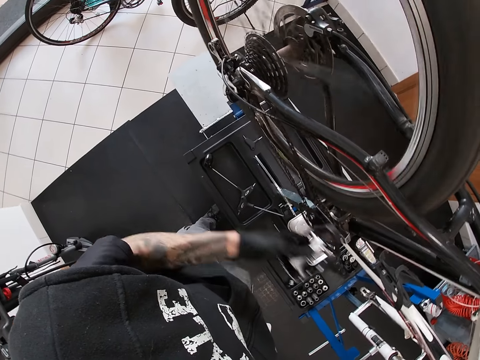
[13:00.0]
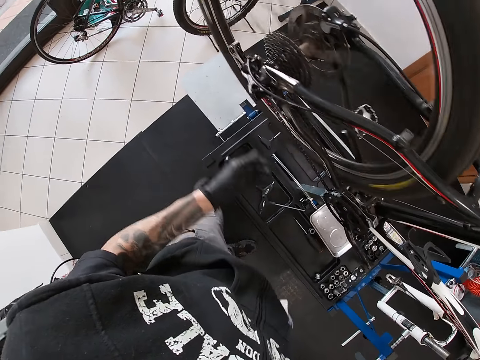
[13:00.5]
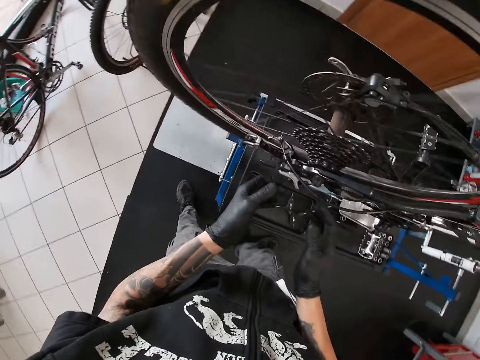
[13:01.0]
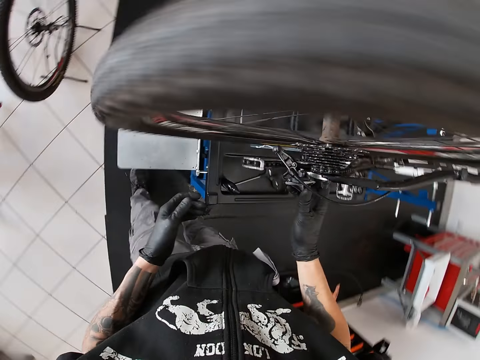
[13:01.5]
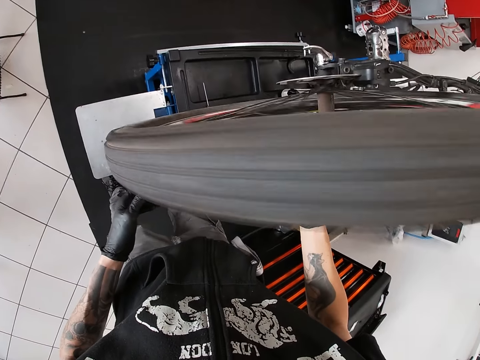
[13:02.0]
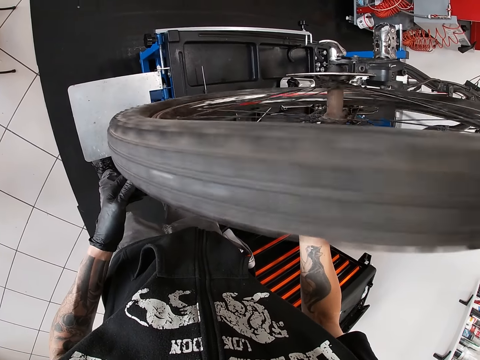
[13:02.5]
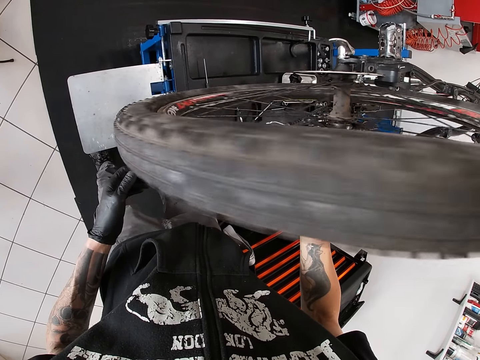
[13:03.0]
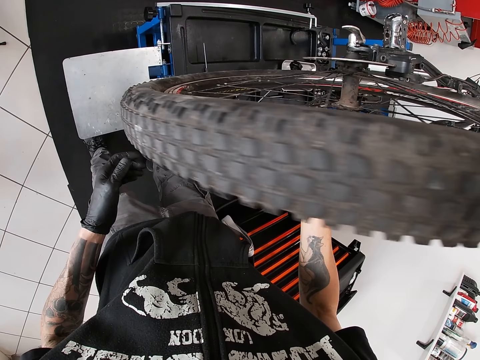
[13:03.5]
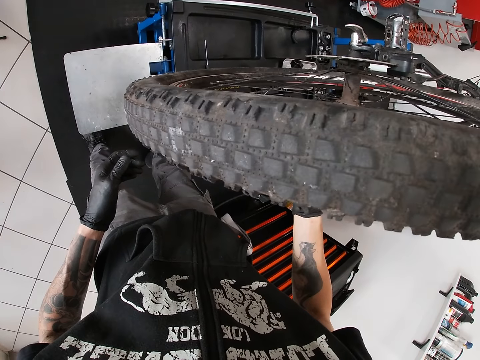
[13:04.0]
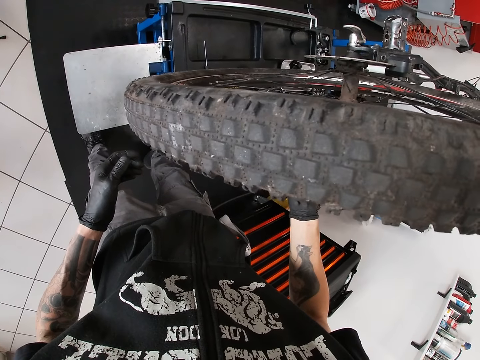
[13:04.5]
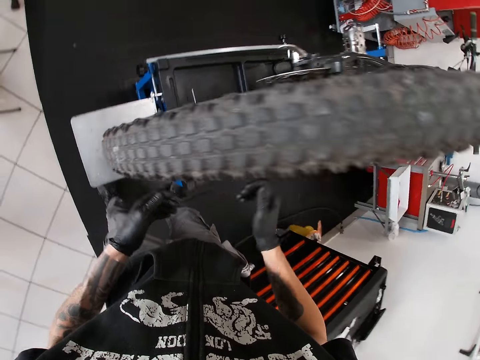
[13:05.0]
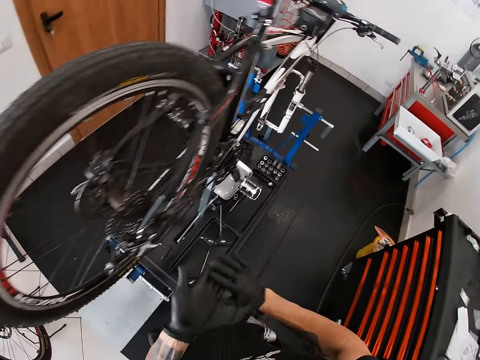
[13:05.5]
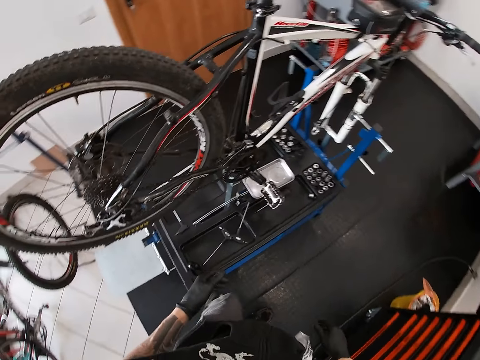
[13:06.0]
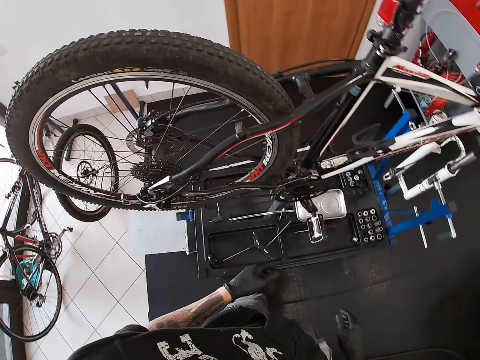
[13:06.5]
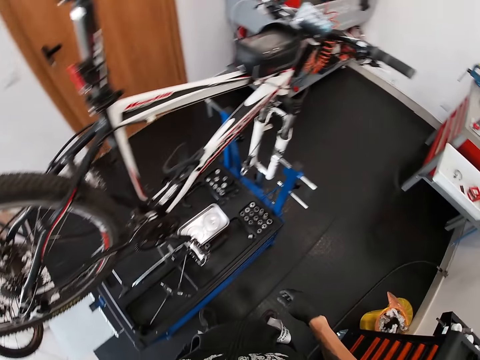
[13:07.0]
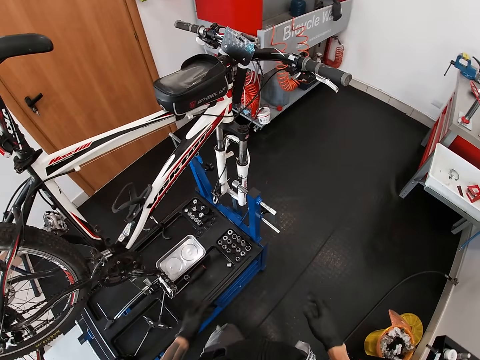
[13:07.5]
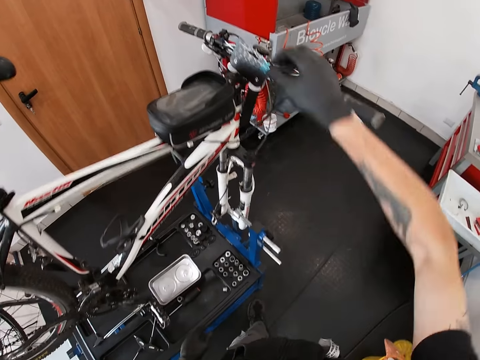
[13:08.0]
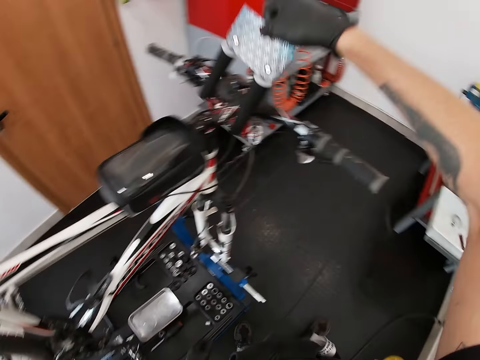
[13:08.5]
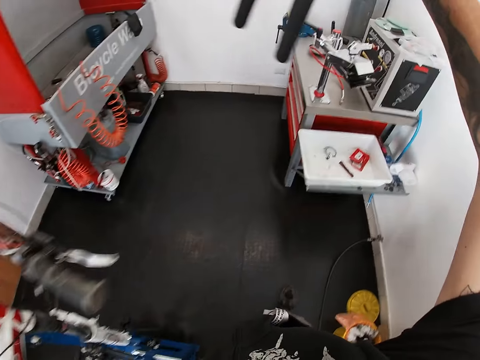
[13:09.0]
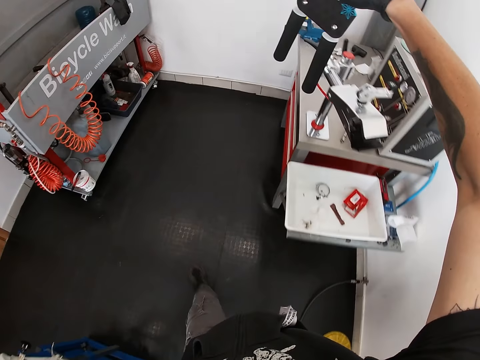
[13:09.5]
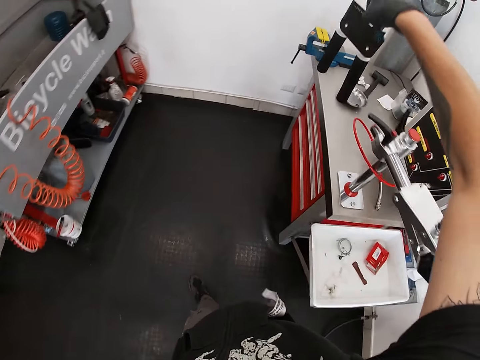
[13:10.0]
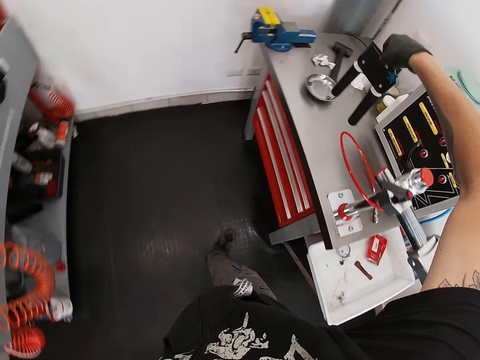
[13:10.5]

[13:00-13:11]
The camera wearer touches the rear derailleur with his right hand. He holds the chain ends with the hands. He rubs his hands together. He picks up a clamp from the handlebar with his right hand.

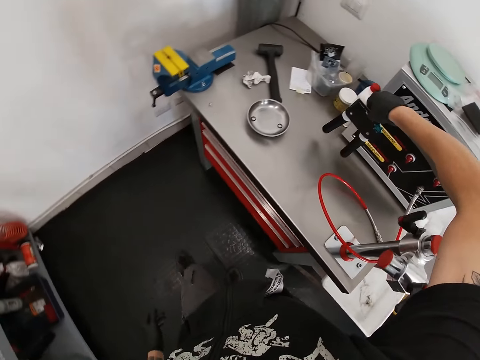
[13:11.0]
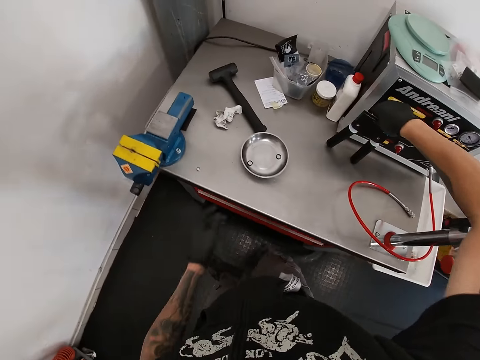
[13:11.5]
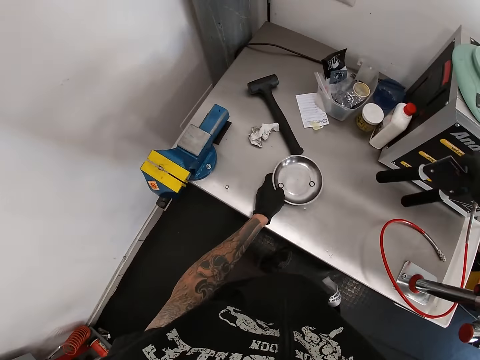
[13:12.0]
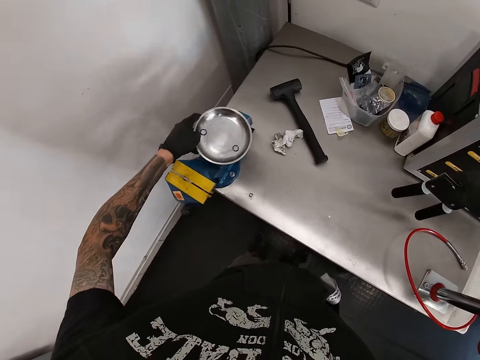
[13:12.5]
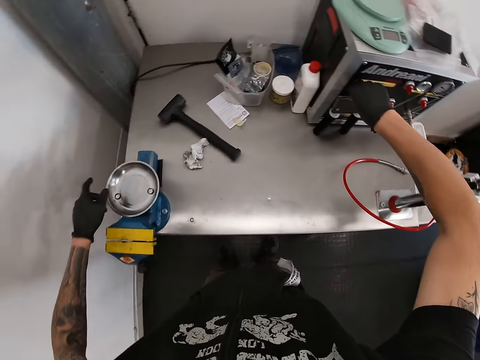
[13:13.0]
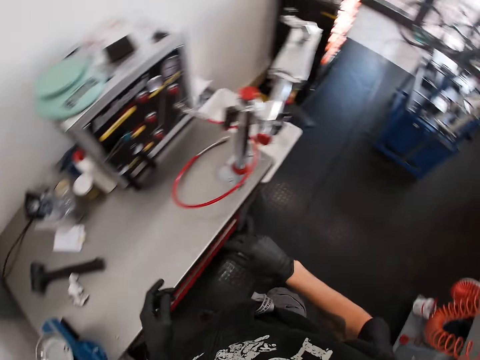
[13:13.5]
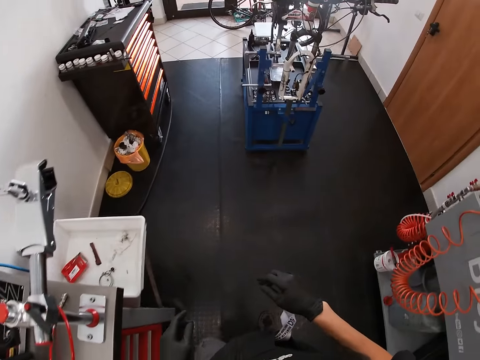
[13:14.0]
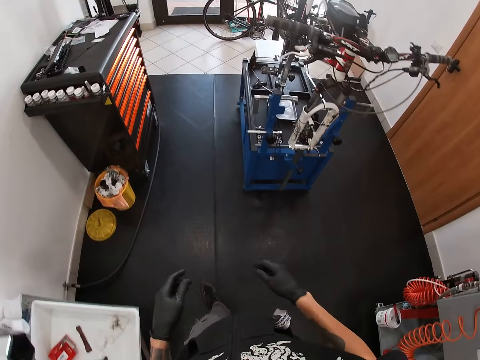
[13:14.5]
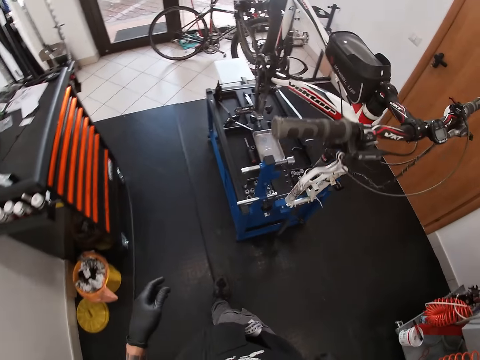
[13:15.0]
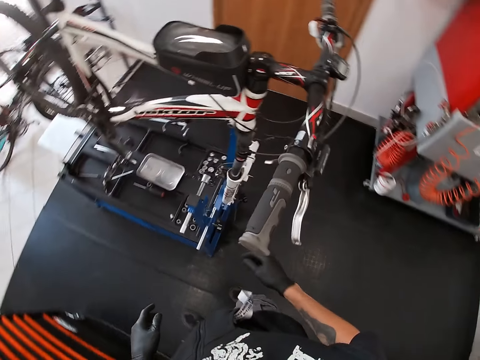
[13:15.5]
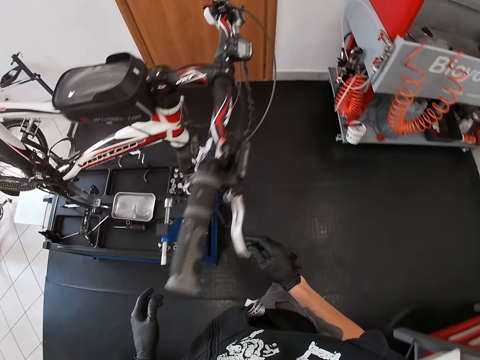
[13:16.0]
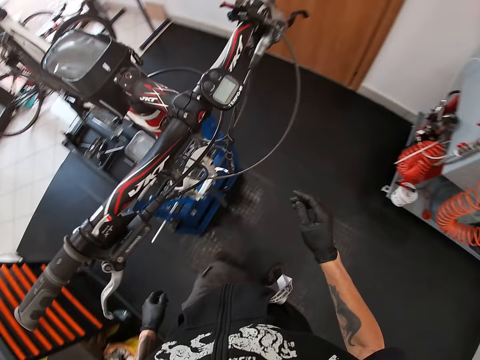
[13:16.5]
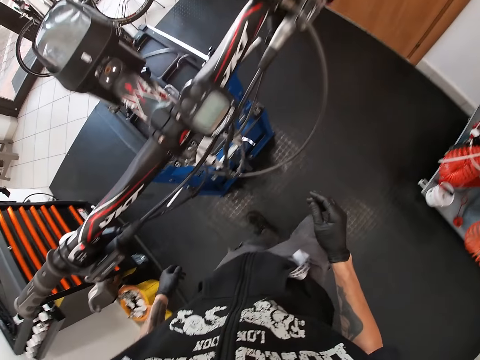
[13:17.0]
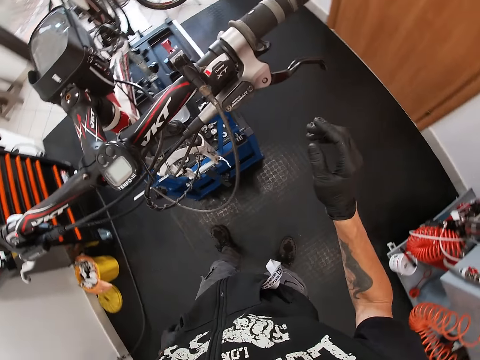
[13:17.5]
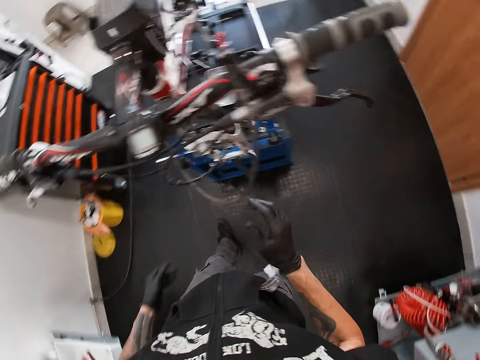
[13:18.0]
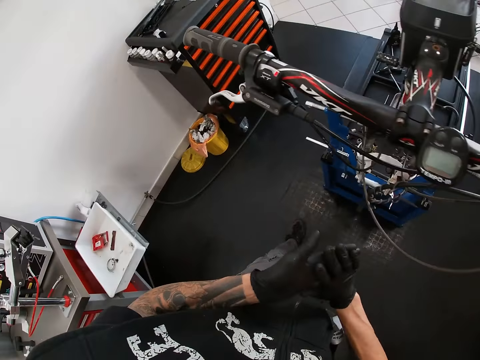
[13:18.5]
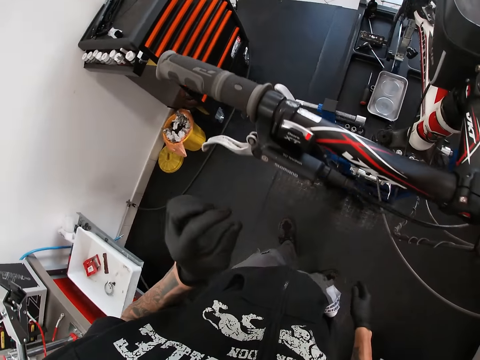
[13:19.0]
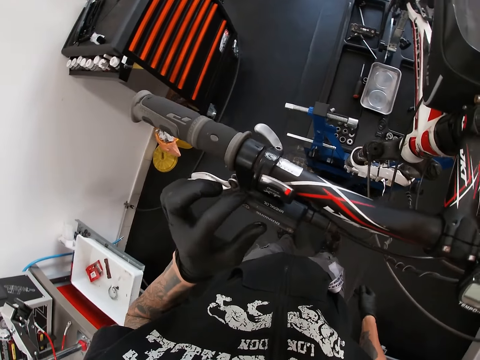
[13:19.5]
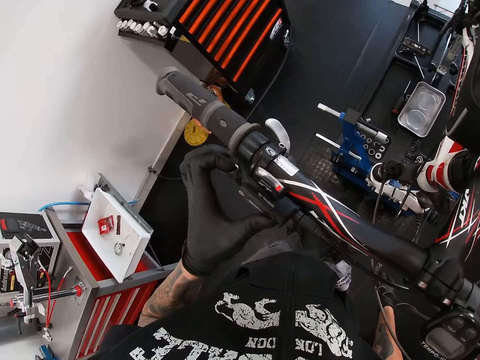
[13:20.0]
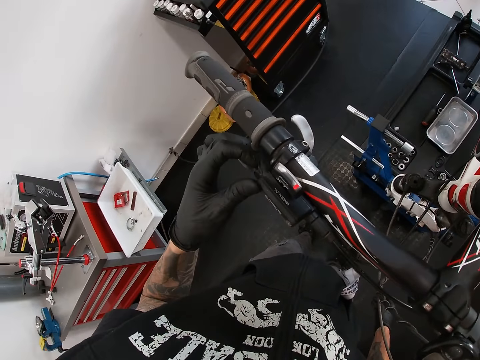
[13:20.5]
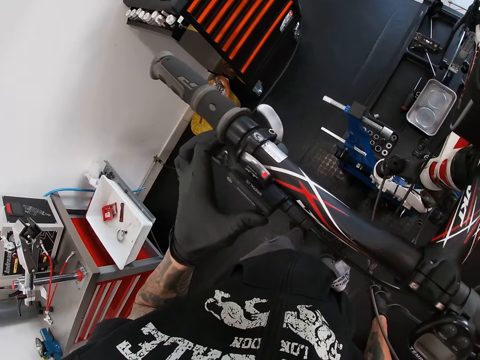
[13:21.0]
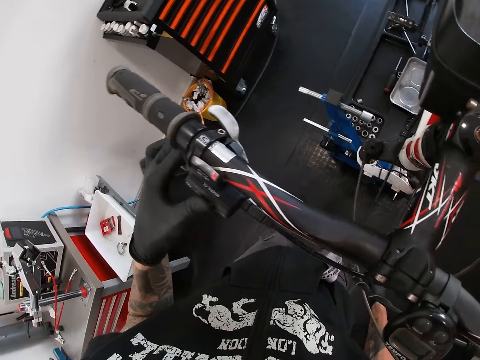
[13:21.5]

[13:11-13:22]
The camera wearer drops the clamp on the table with his right hand. He moves a plate on the table with his left hand. He picks up the plate and puts down the plate. He walks in the workshop. He wipes off the hands. He touches the brake hood of the bicycle with his left hand.

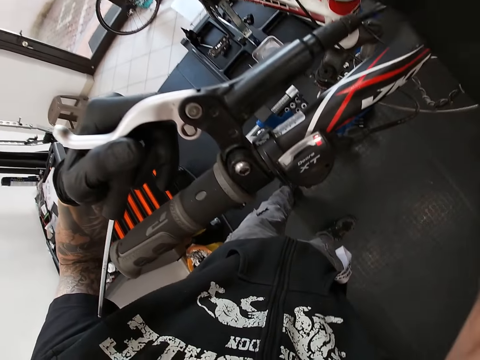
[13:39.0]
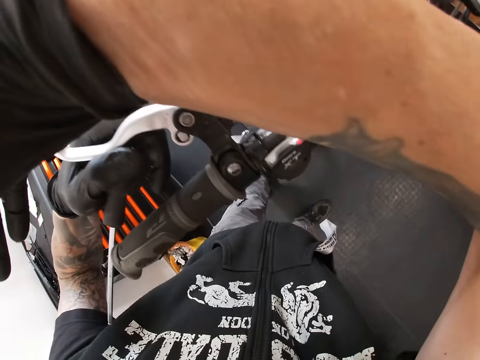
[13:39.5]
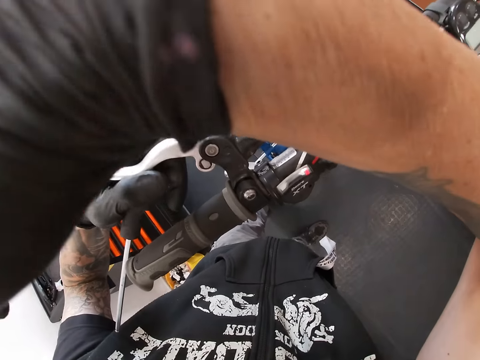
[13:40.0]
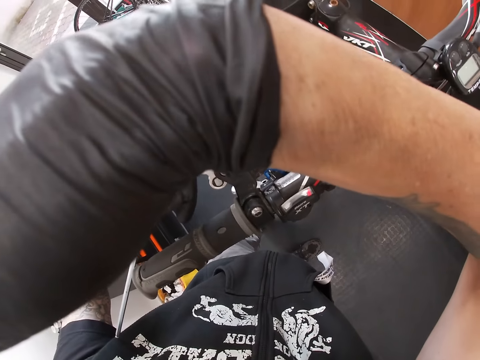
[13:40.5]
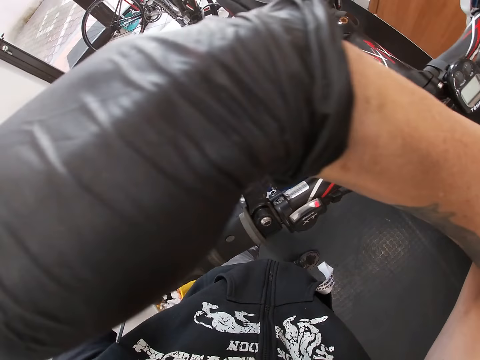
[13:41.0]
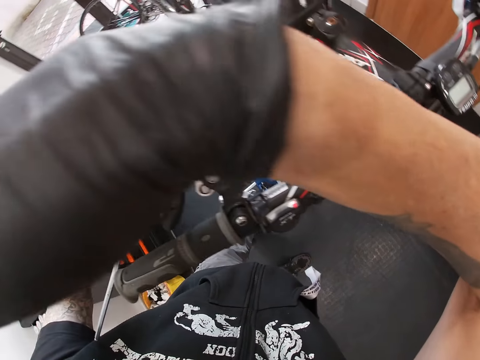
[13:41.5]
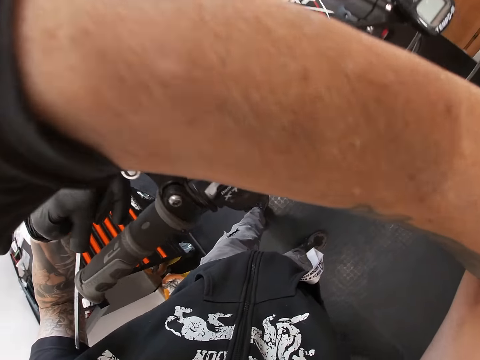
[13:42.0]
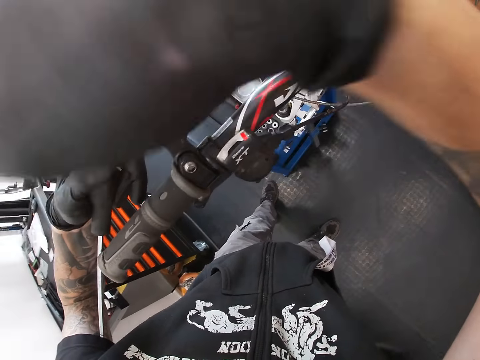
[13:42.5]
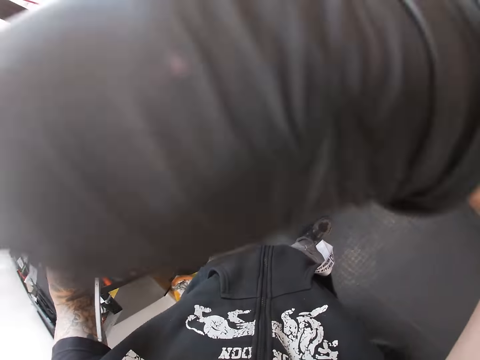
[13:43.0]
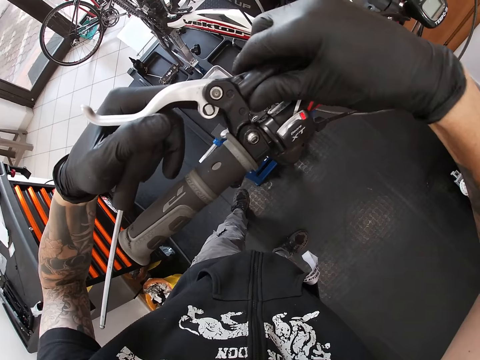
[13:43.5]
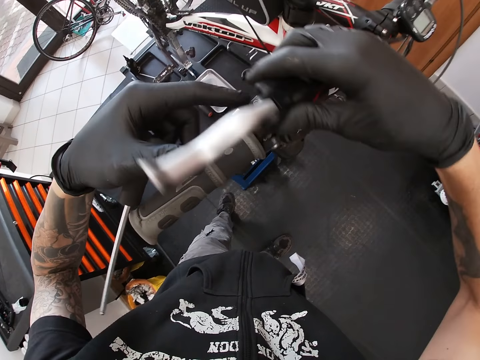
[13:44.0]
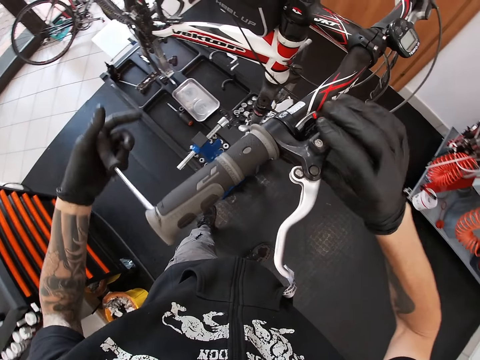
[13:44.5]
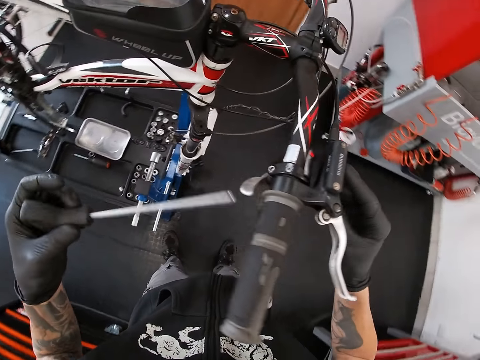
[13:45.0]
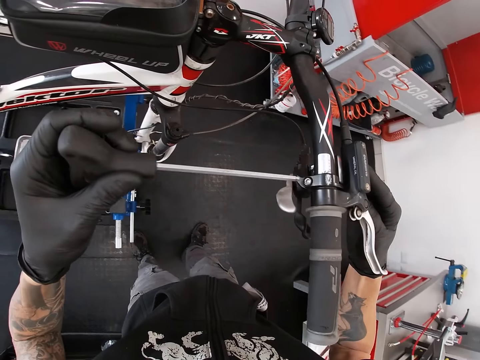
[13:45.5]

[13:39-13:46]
The camera wearer gestures out. He passes the brake hood from his left hand to his right hand.
